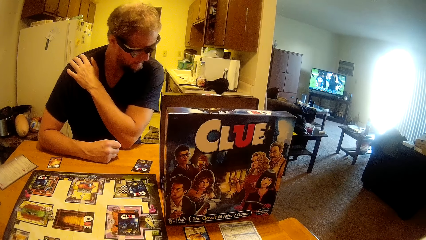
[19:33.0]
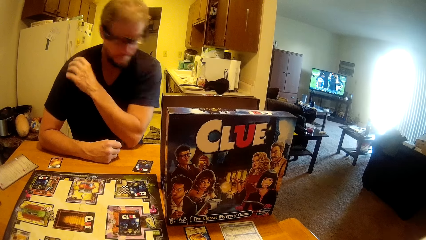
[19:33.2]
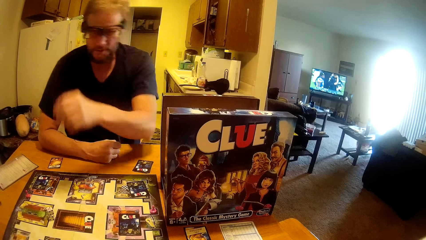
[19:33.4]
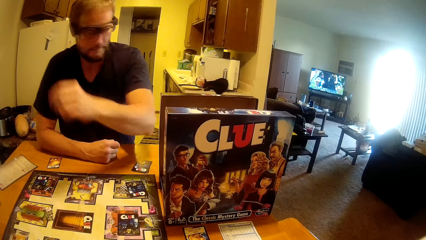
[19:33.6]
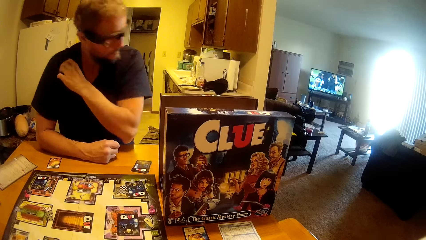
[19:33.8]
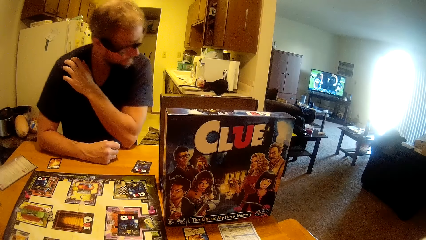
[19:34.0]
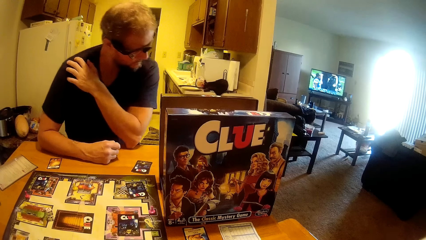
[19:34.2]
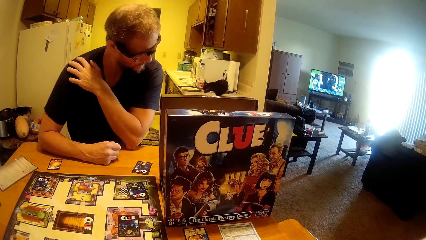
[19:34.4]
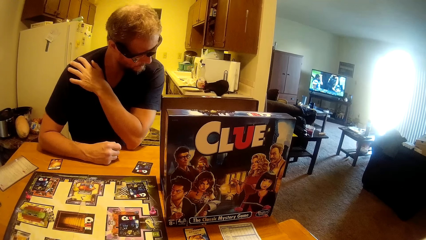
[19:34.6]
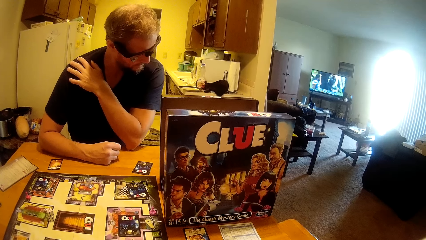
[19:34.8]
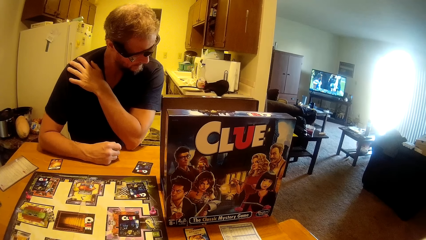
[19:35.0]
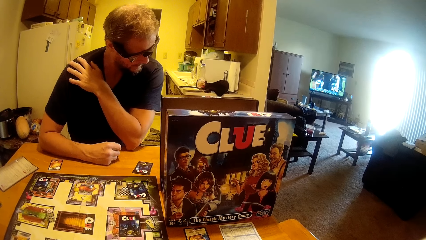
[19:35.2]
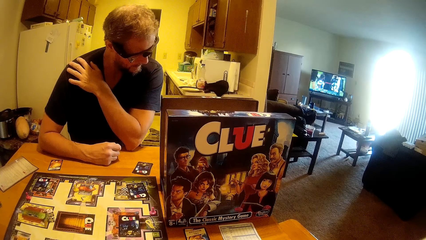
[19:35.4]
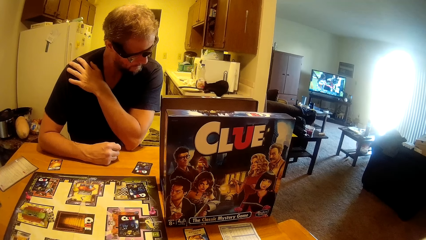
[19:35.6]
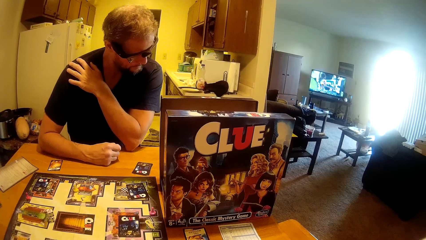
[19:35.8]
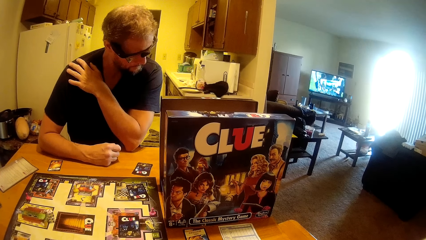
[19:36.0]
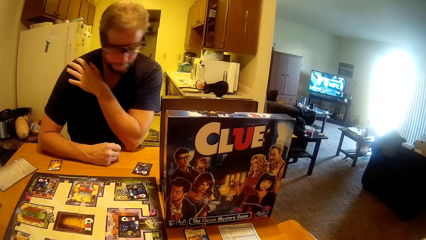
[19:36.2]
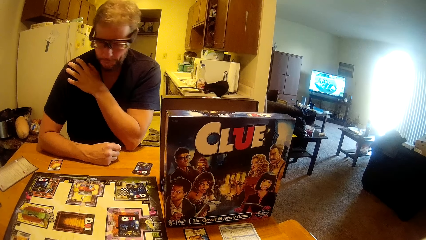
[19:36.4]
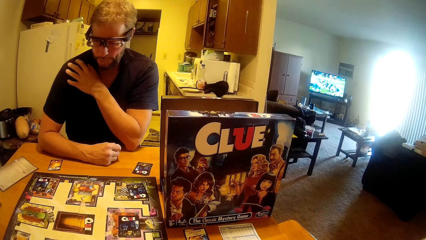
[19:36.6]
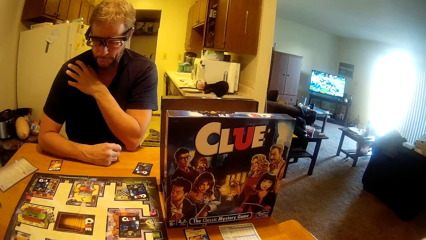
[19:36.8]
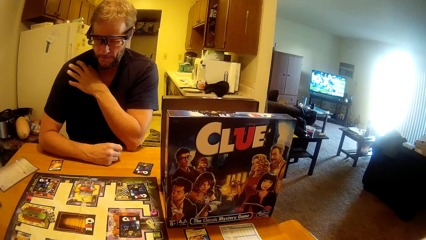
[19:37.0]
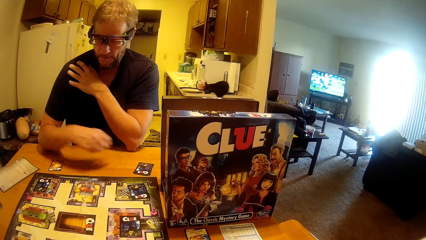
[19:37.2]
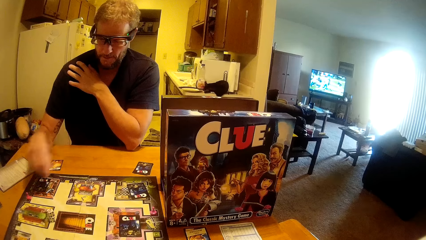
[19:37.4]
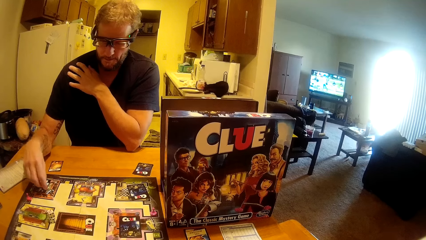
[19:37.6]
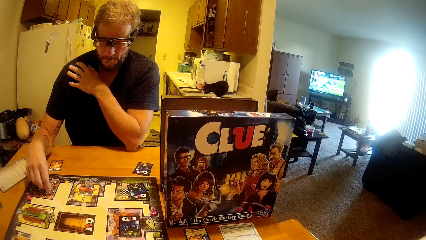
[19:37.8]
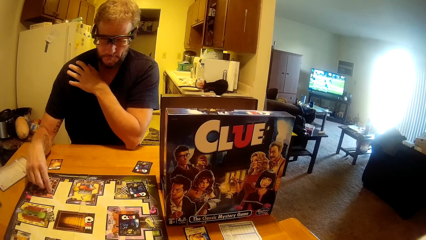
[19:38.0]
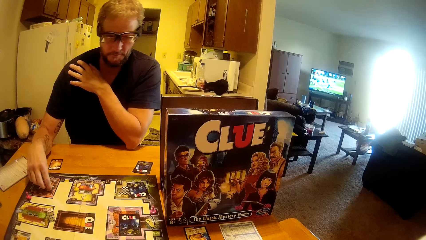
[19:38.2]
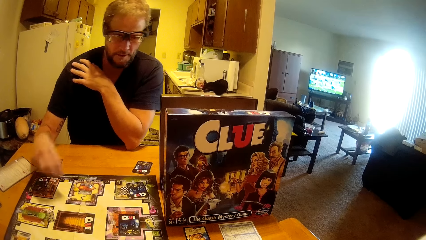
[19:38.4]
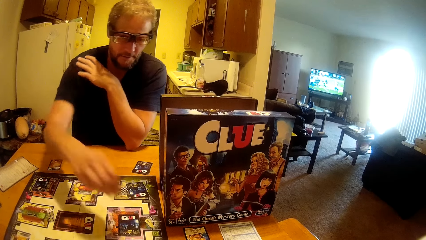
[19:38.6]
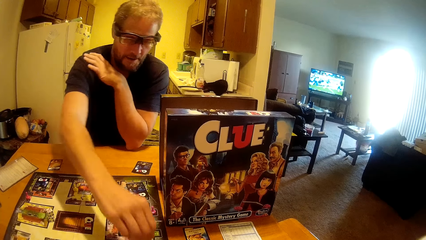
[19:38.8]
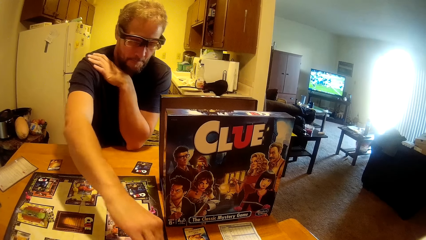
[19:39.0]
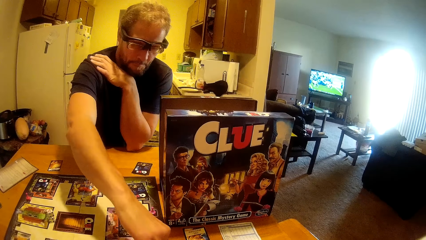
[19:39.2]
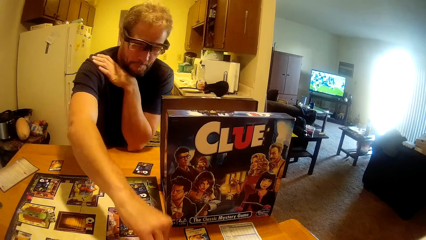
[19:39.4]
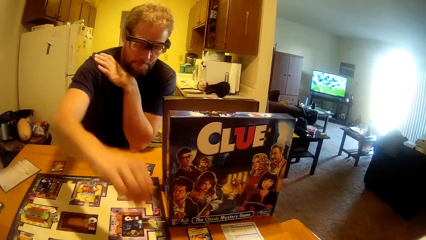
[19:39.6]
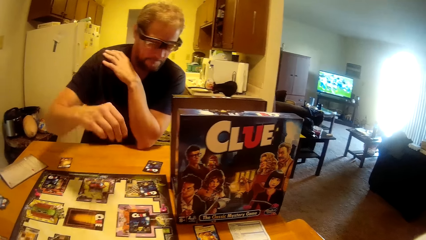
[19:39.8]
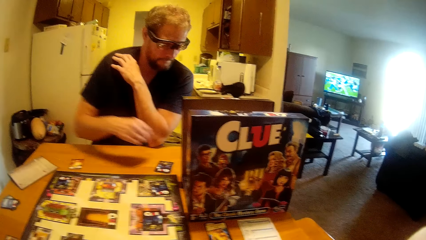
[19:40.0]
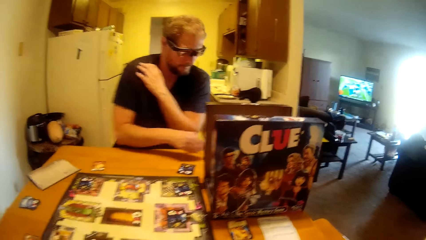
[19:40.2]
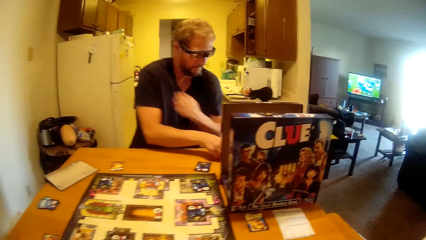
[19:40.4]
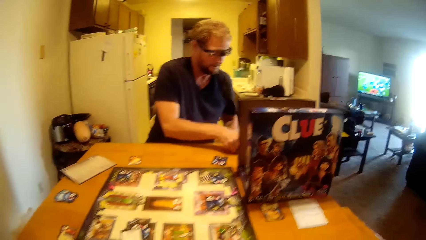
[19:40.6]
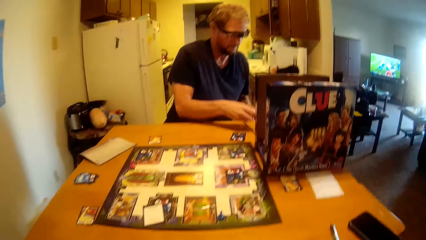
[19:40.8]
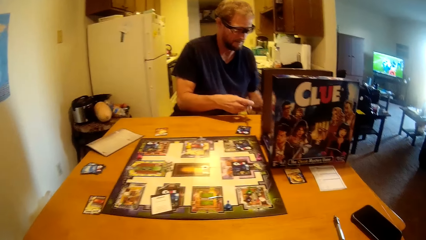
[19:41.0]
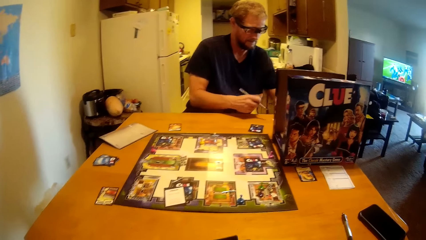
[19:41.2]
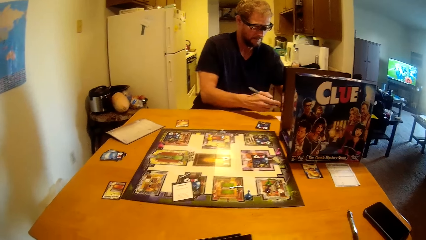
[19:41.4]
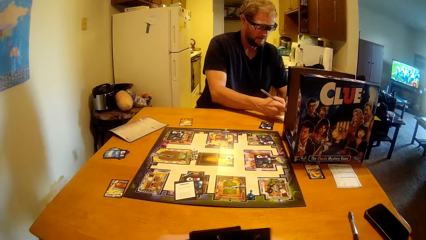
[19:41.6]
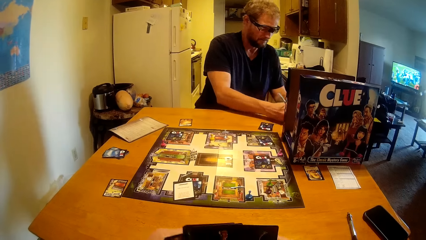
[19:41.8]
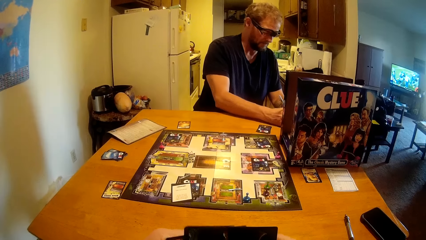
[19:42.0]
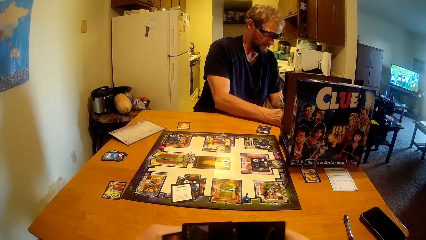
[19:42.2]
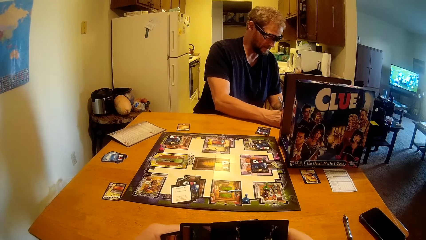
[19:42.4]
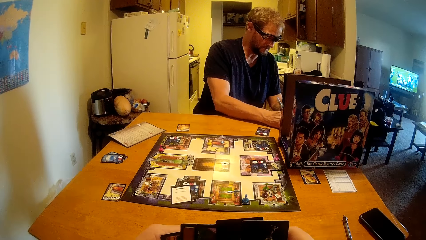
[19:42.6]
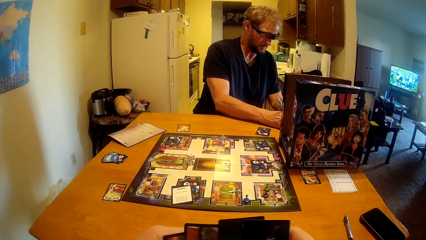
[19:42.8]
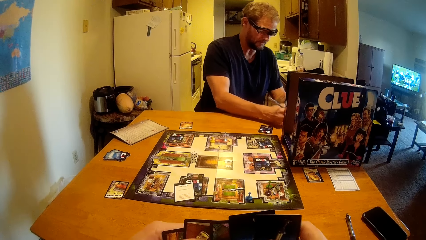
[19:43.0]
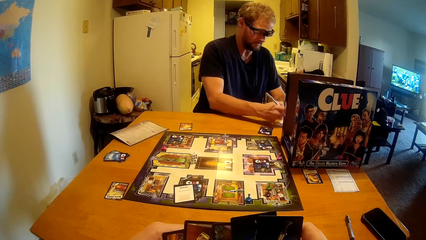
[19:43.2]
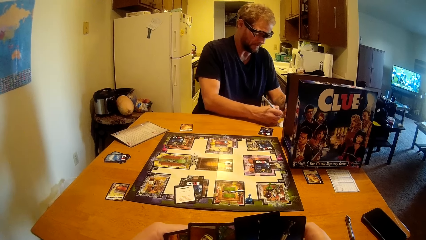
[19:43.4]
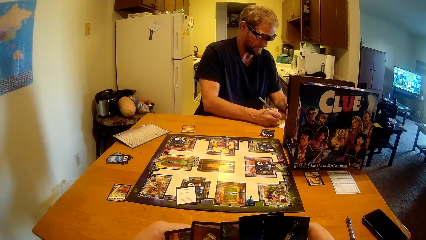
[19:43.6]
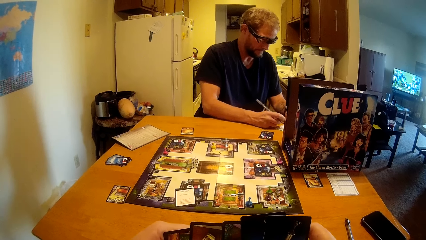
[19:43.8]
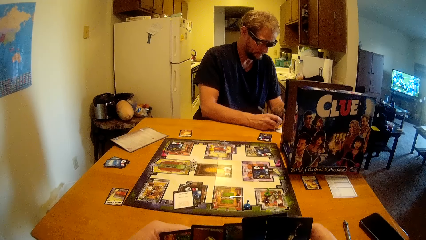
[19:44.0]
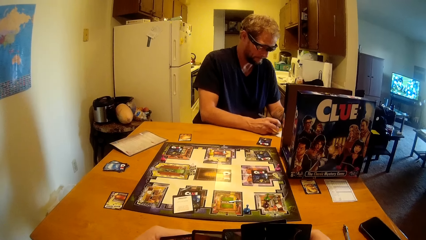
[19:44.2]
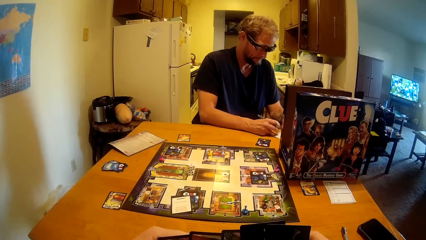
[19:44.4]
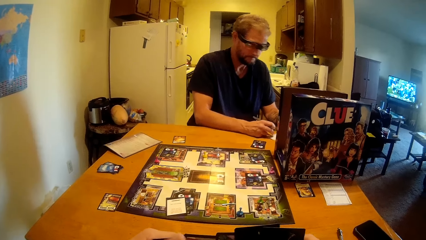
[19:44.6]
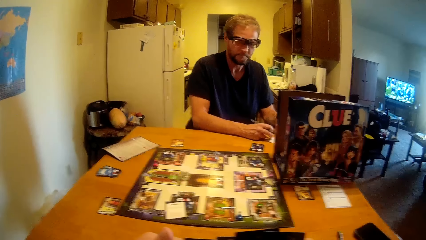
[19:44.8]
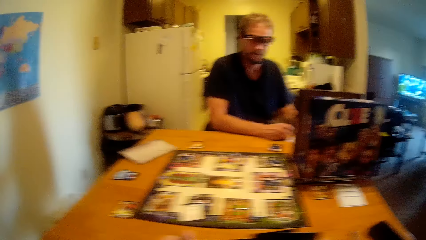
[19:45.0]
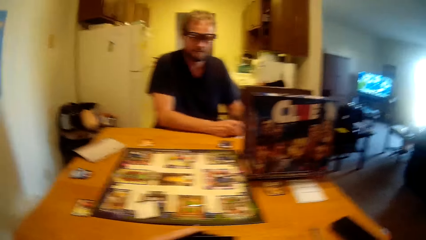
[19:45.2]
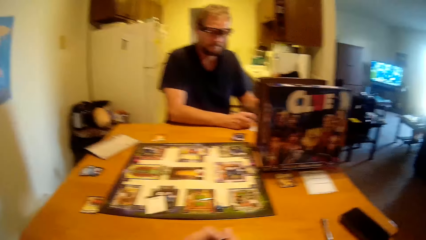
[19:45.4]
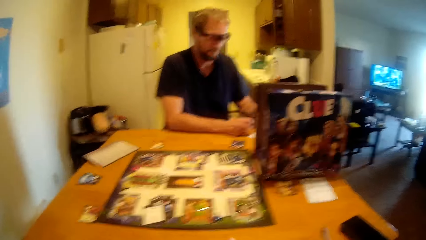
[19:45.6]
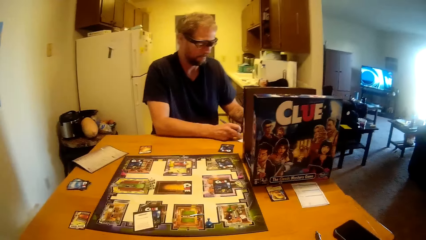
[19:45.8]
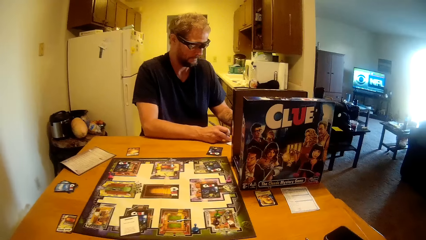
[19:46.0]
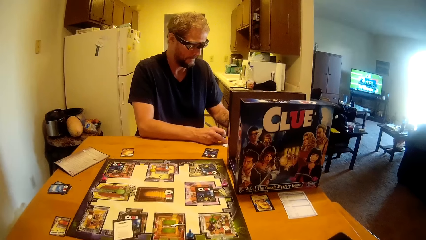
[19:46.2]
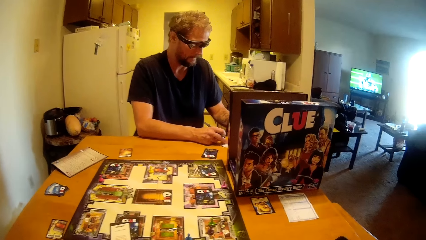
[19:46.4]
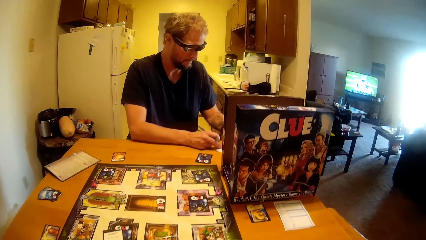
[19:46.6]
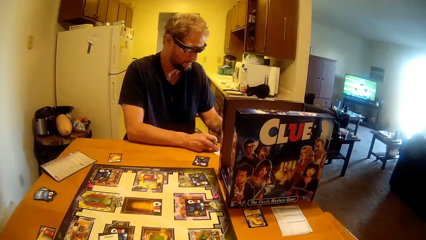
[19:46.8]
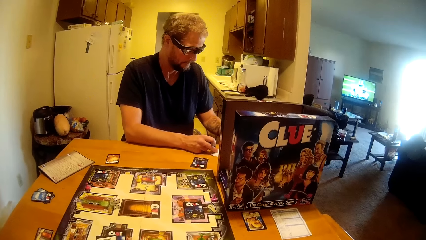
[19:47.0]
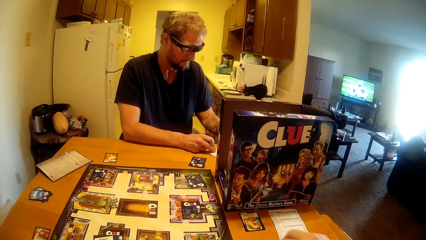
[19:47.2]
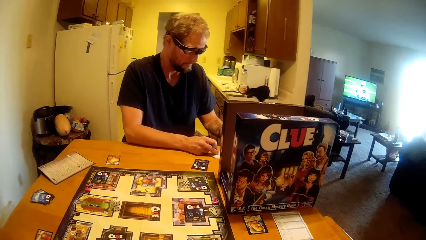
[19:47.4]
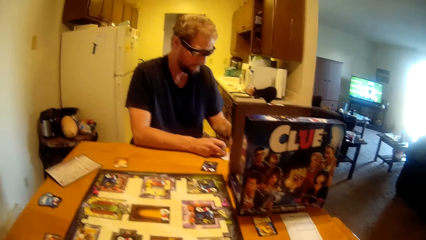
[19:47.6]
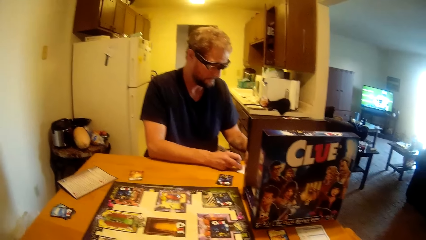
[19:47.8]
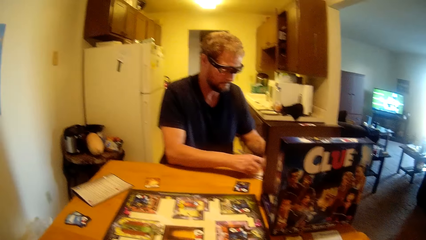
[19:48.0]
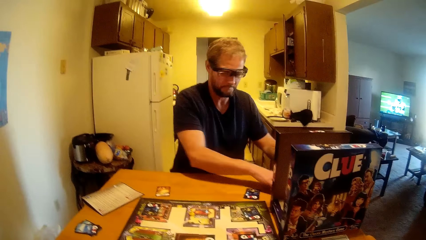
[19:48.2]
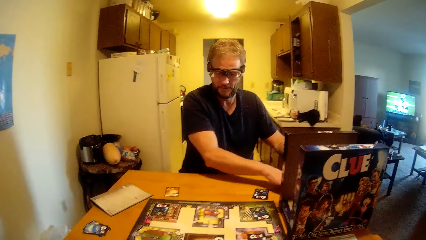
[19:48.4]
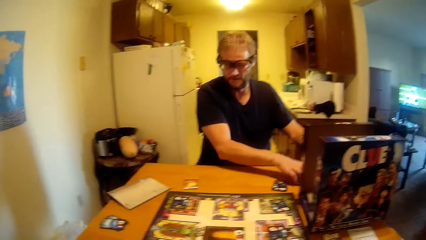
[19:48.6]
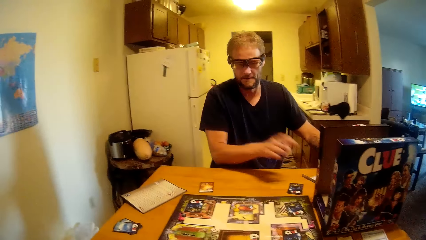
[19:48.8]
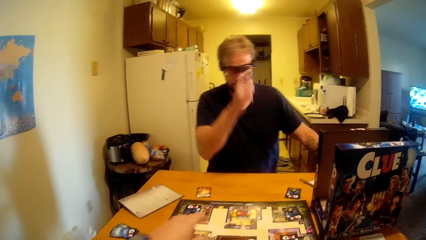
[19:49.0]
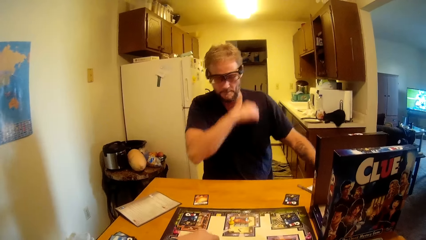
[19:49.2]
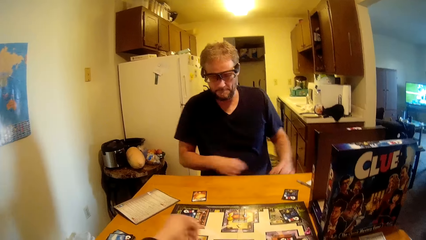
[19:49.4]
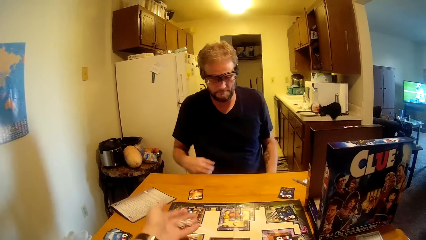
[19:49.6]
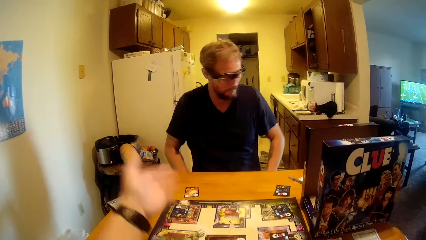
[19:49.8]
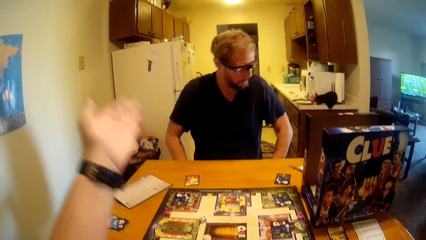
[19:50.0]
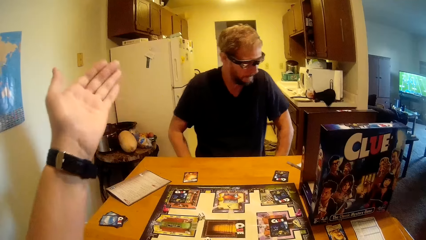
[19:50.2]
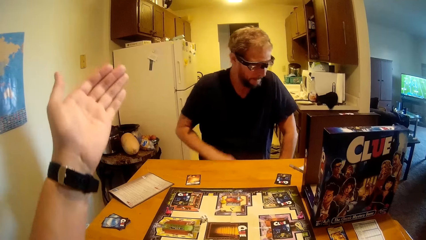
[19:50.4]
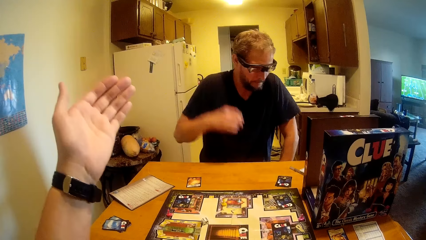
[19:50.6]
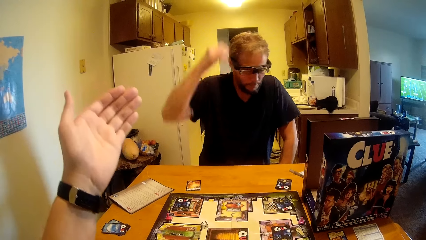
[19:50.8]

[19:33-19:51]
A man moves his hand. He holds his shoulder. He moves a pin on the table. He picks up a pen. The man writes on a paper with the pen. The camera wearer talks to the man. They hold the clue cards. The man puts the pen away and moves his hand. The camera wearer picks up a dice. They throw the dice on the table.
